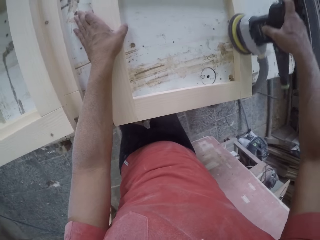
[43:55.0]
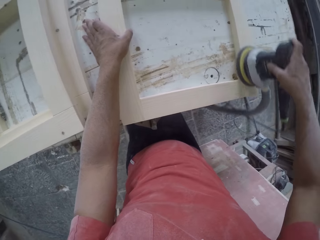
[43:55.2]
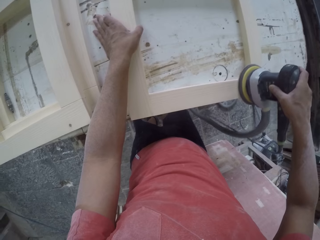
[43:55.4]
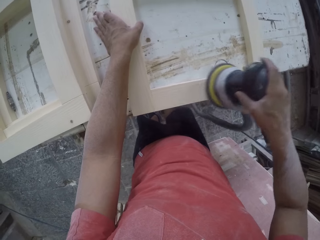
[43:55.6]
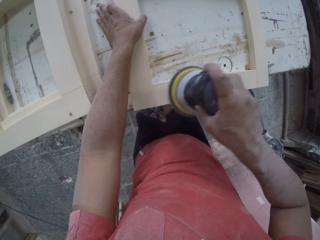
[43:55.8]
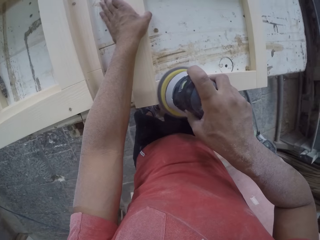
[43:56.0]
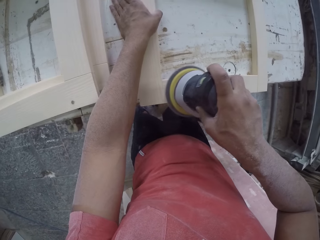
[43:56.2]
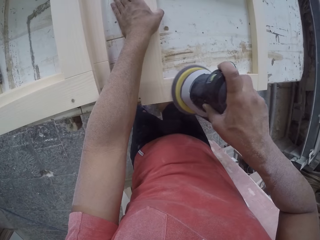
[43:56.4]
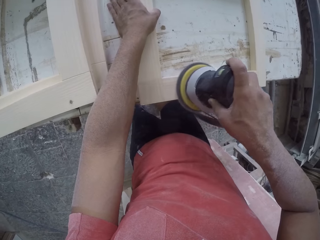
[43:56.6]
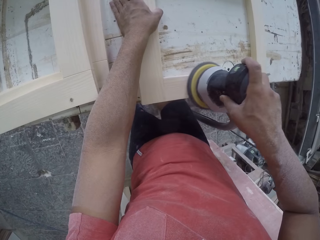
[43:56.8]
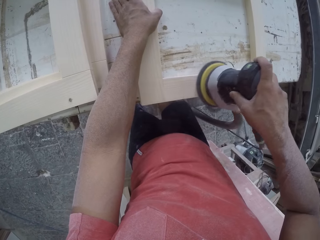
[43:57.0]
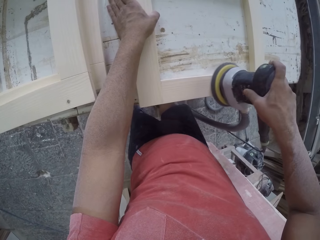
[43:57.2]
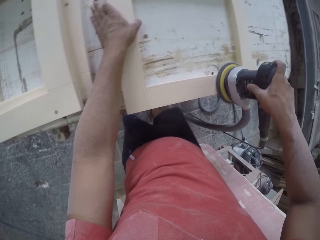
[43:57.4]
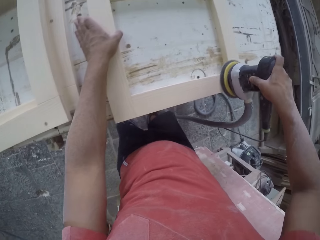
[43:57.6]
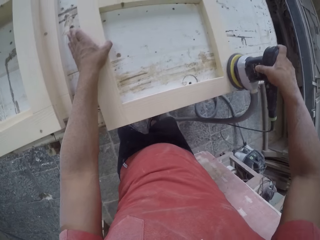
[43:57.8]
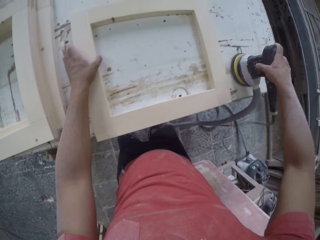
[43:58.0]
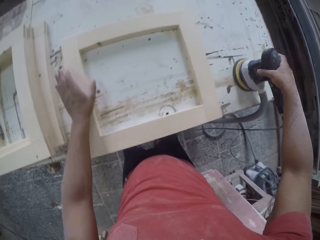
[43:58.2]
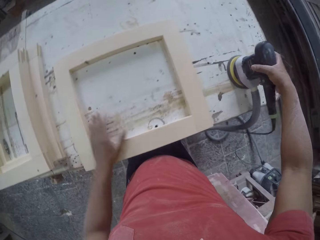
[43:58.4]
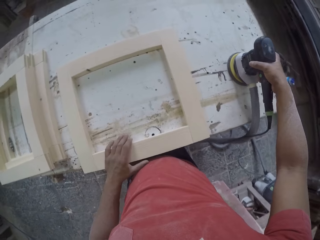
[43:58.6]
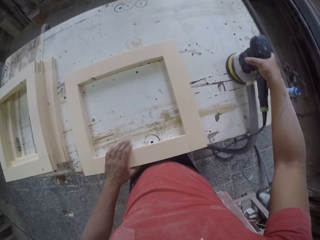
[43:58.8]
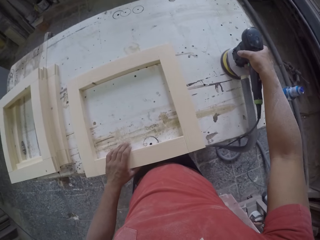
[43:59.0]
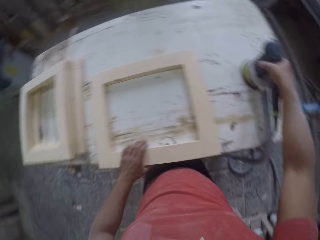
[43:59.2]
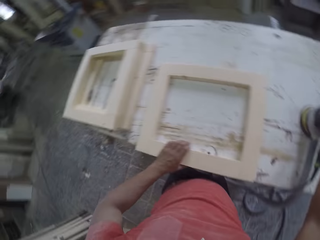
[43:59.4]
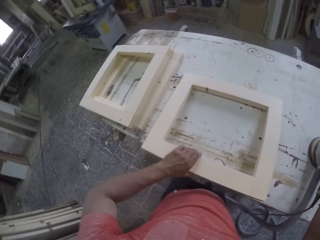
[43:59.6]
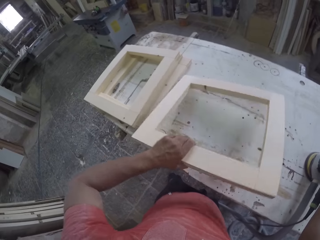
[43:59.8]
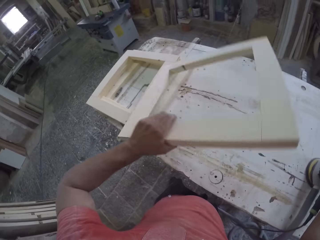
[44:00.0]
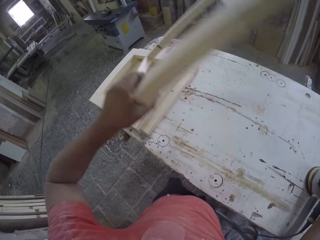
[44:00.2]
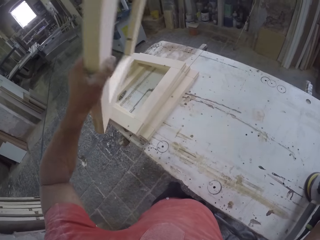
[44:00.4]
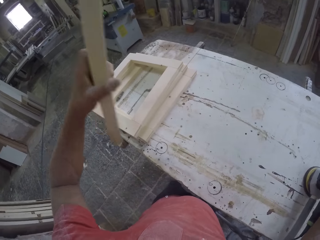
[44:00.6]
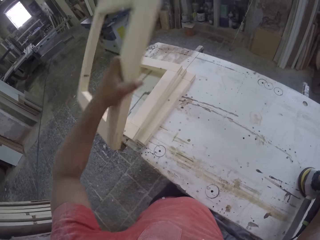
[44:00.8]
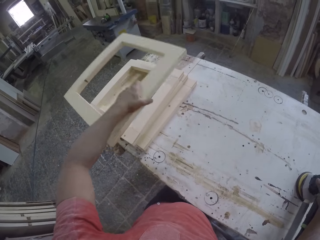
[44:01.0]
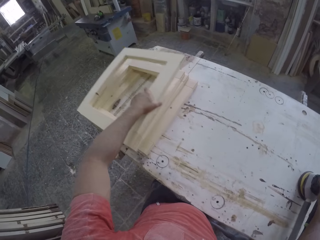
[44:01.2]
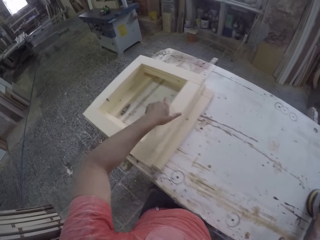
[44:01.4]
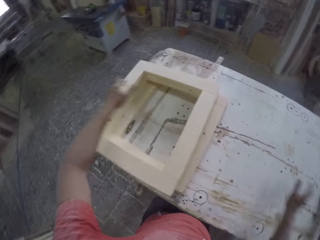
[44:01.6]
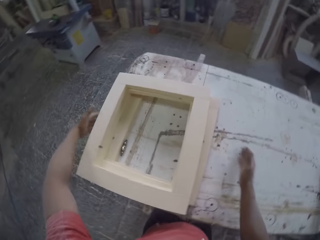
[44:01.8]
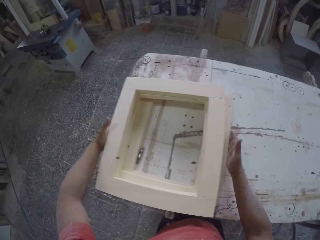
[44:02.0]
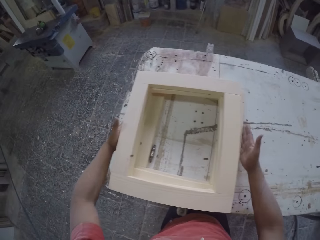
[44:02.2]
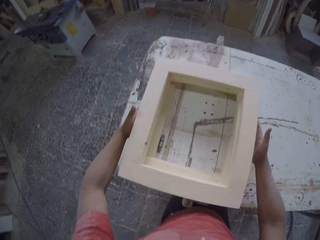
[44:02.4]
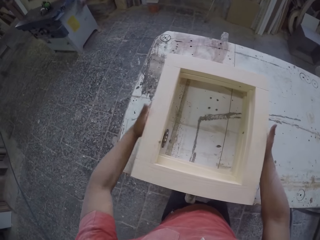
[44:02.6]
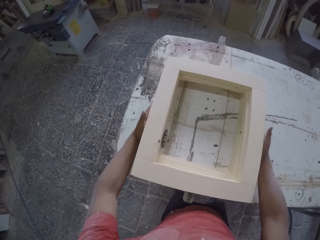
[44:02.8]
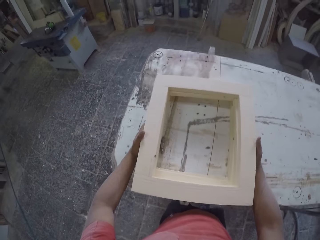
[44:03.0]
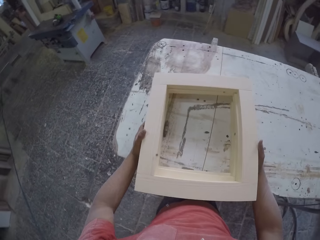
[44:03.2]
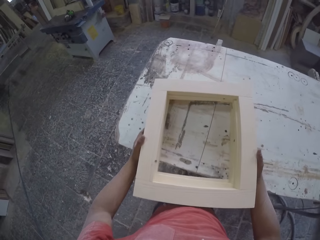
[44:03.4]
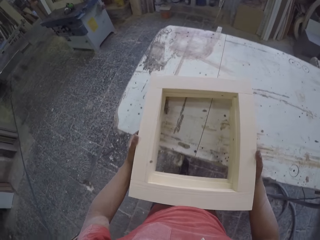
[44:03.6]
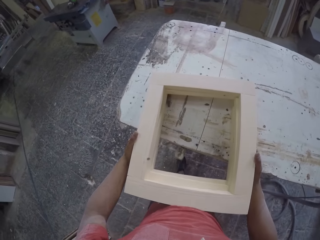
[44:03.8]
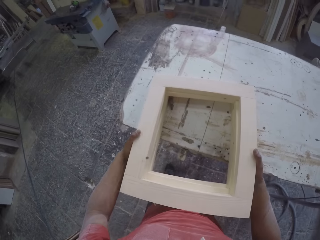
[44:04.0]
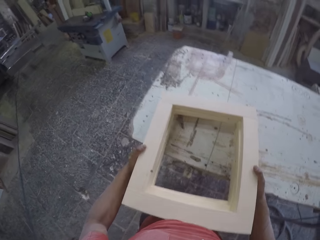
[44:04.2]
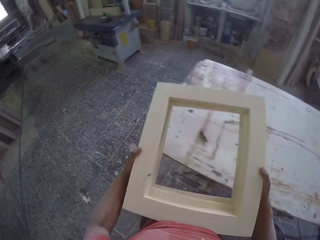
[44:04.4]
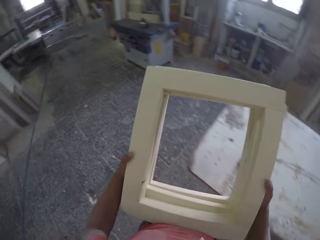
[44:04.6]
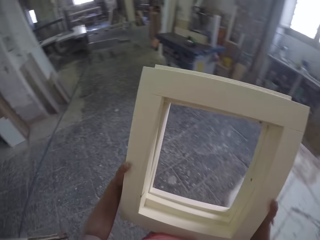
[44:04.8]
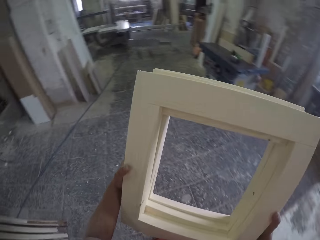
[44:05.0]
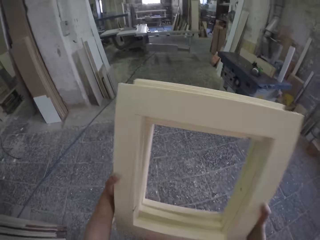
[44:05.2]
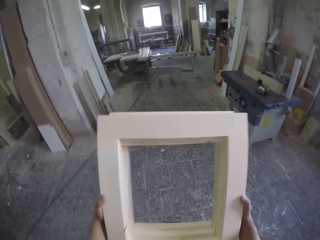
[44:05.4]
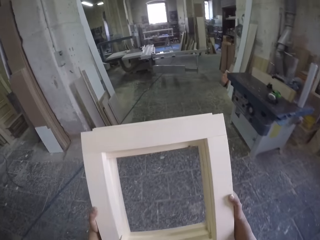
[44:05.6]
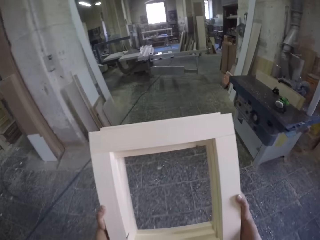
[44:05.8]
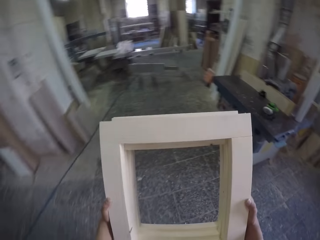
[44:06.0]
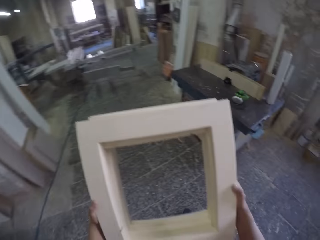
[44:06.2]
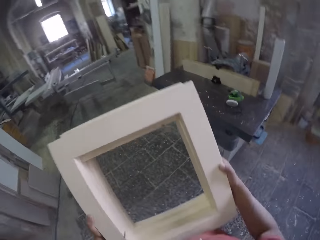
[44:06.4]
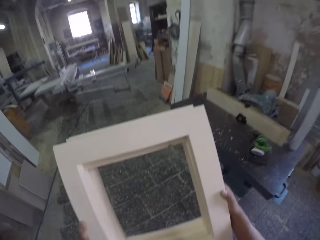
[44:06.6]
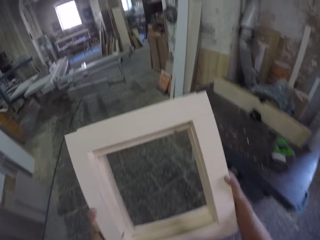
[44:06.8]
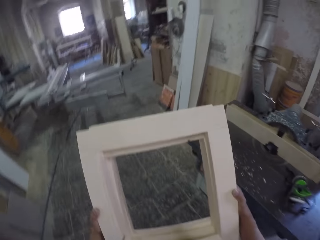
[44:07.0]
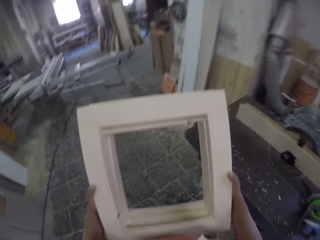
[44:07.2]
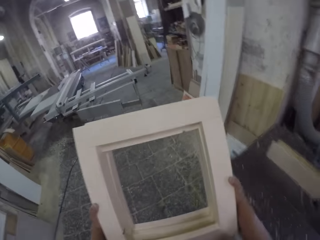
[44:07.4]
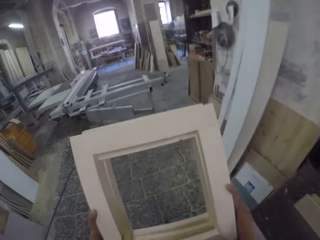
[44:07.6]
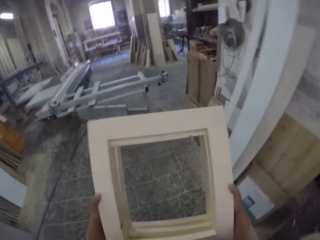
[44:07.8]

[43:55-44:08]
The camera wearer puts down the random orbital. They put the file down and arrange the wood. They carry the wood to another spot.

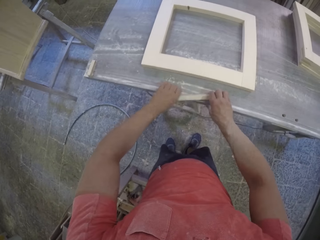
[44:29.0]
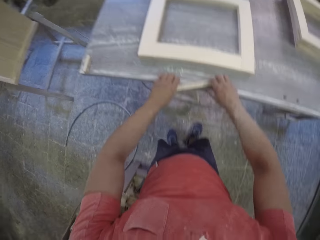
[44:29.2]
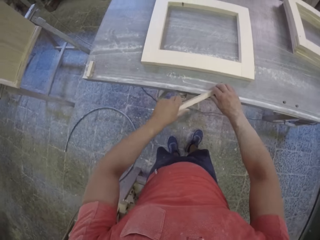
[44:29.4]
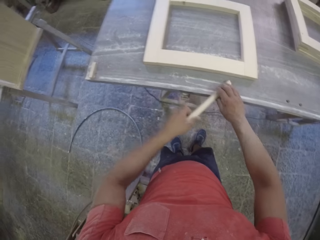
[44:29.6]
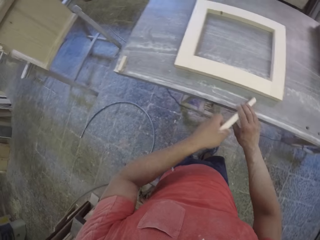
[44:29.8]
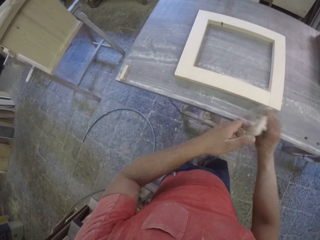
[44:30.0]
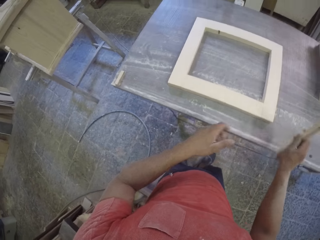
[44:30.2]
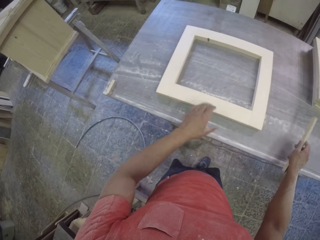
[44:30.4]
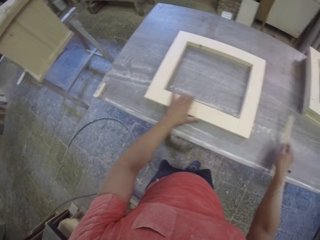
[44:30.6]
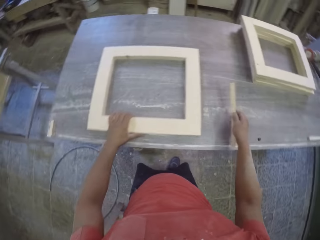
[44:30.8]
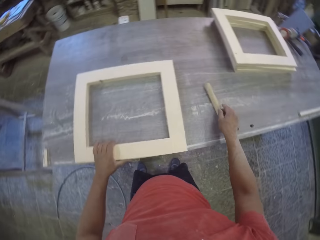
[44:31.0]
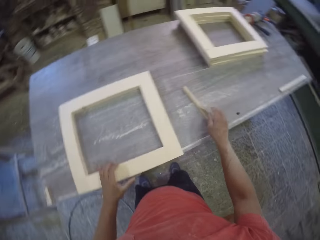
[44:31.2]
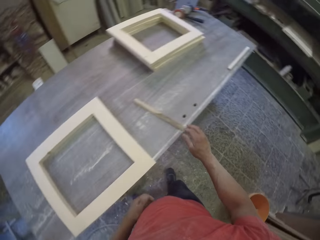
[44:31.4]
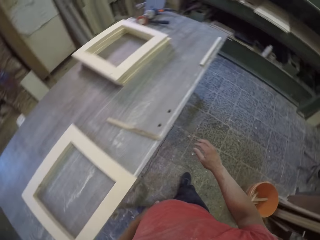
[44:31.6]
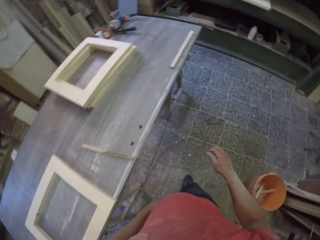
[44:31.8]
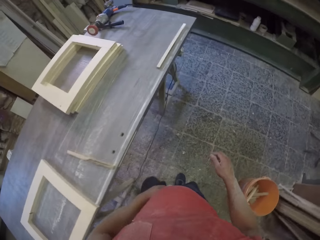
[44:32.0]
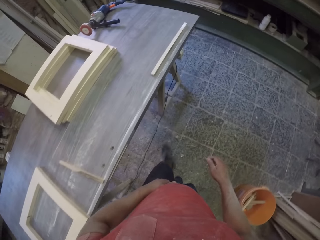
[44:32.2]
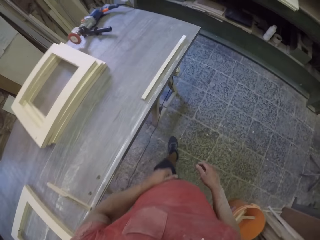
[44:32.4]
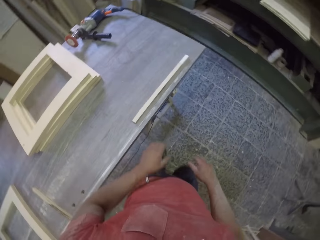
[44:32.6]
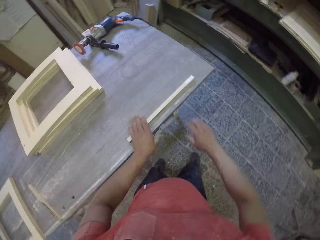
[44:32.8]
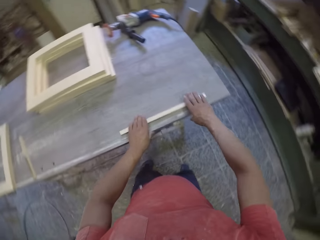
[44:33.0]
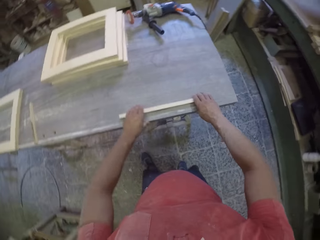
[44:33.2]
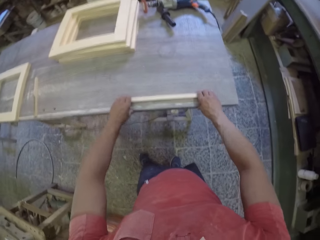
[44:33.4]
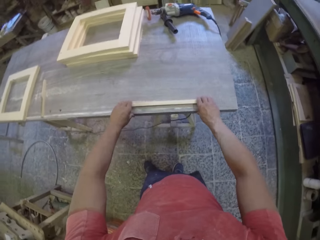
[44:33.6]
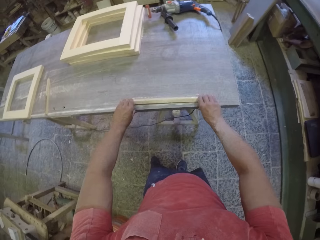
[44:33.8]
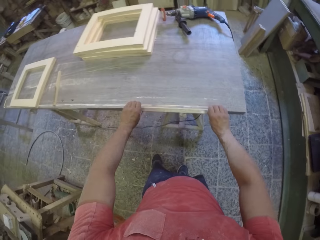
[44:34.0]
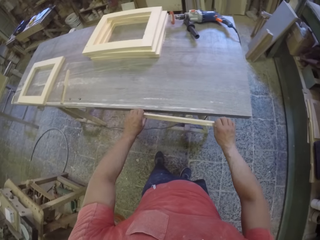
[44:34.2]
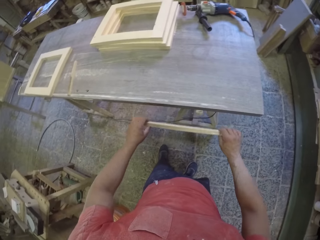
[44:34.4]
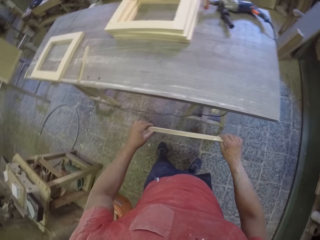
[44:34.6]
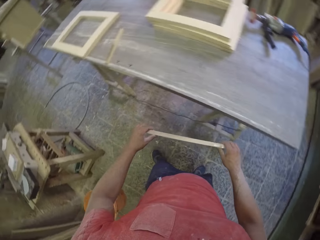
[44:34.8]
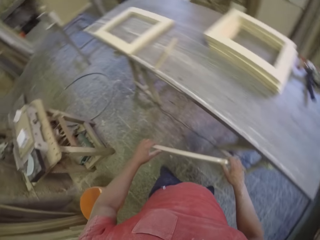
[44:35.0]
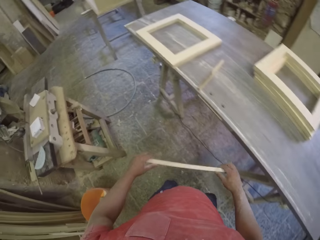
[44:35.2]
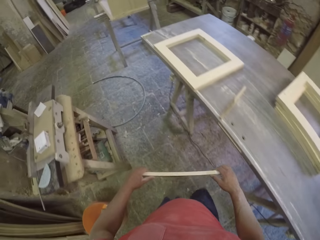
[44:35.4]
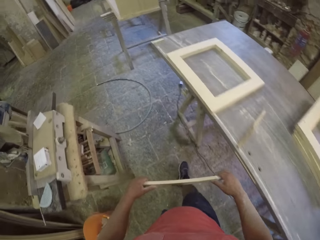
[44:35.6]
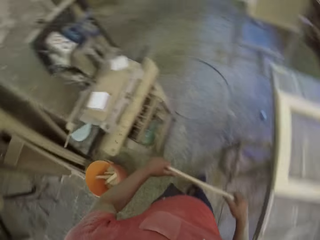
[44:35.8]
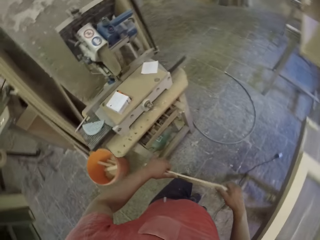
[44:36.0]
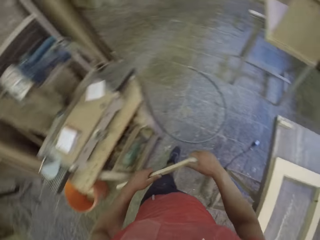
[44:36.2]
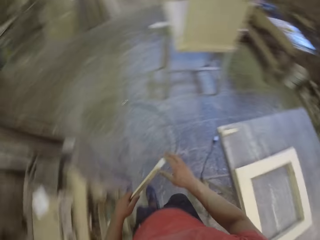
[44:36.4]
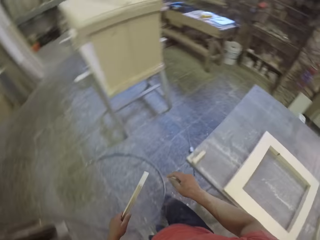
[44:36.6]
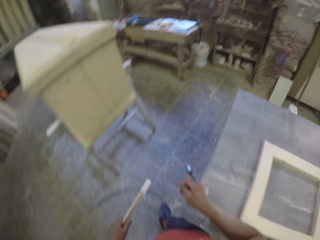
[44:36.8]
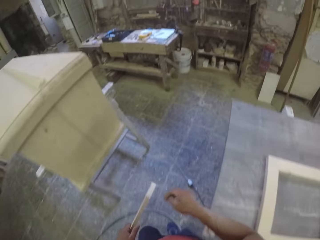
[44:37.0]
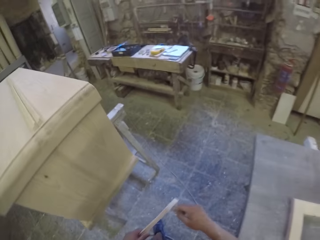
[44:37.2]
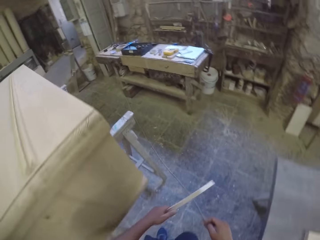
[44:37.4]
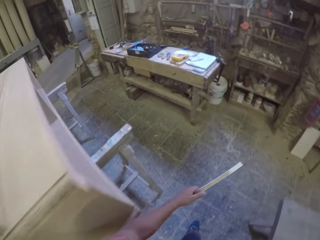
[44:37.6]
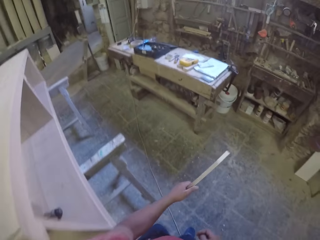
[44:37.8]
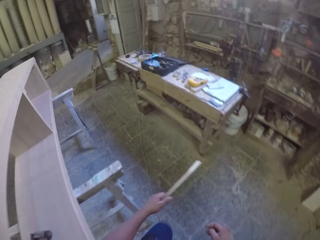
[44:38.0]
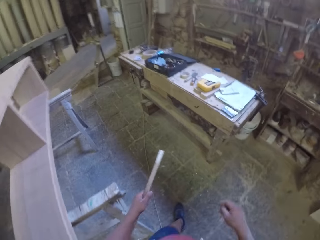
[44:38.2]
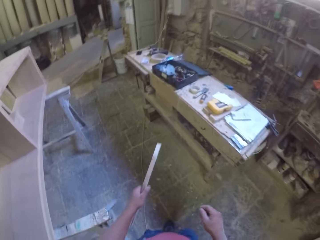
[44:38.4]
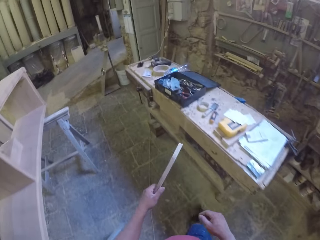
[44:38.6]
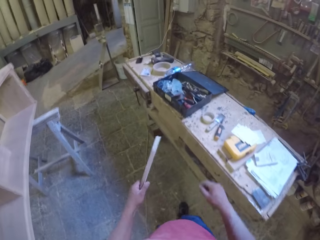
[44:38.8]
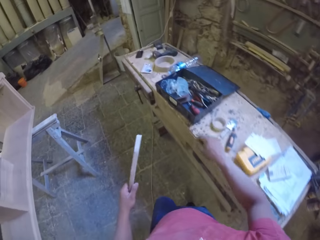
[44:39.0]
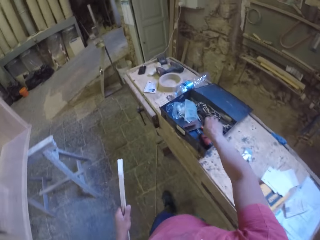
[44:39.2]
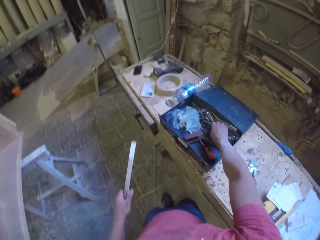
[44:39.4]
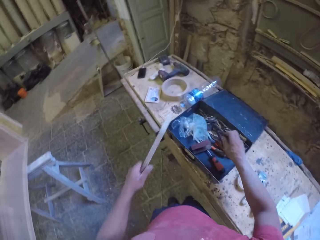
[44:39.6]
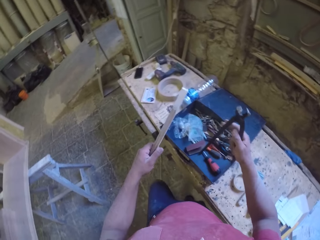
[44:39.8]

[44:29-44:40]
The camera wearer removes wood from the table. They arrange the frames on the table. They walk with the wood.
